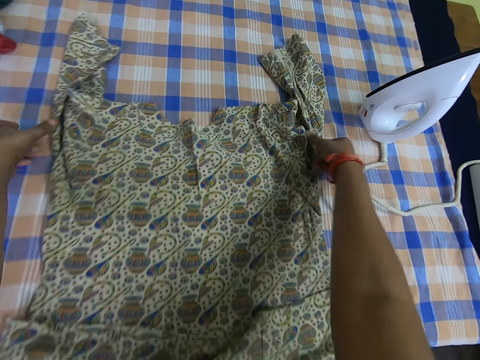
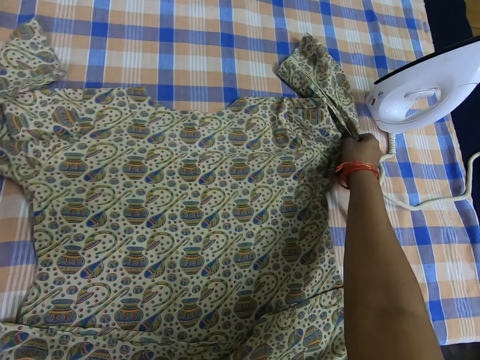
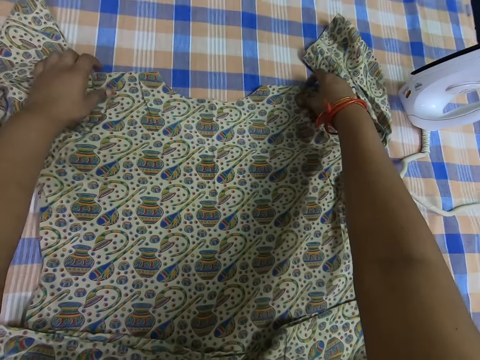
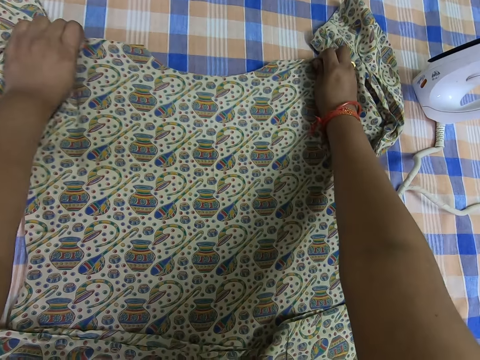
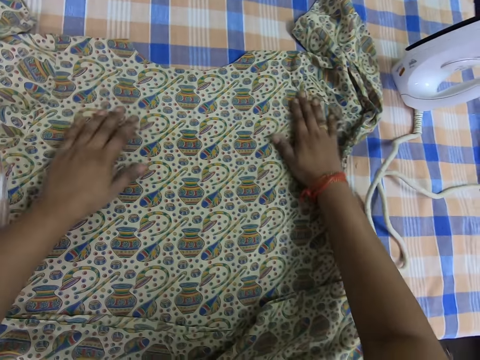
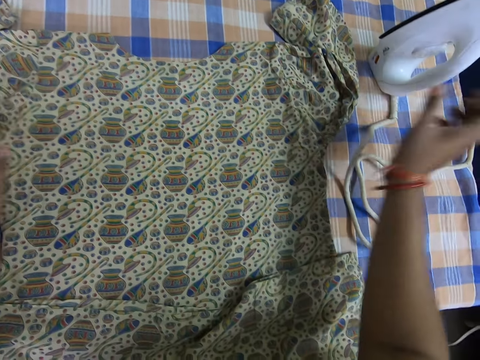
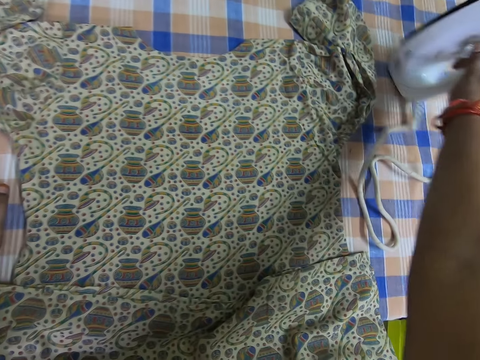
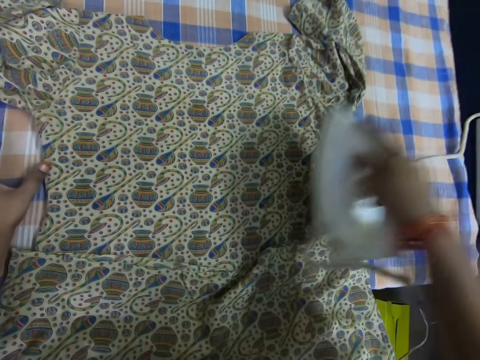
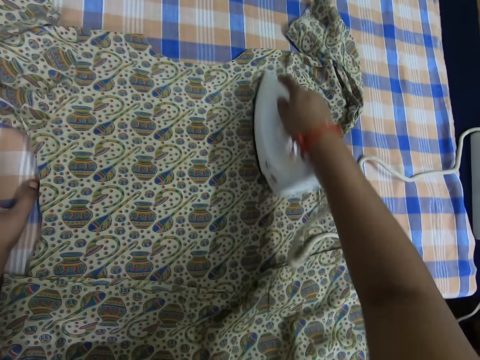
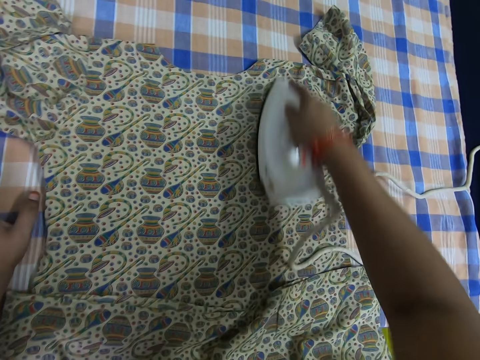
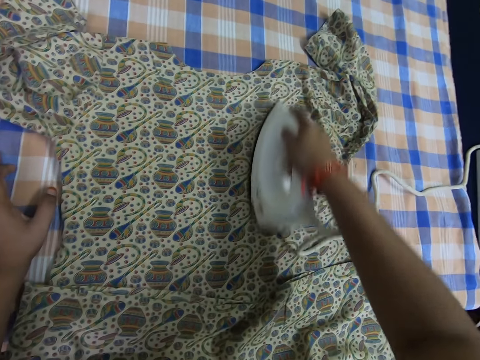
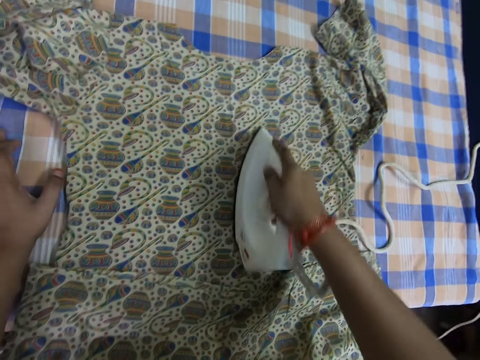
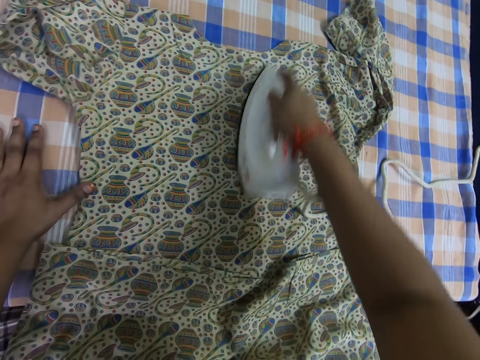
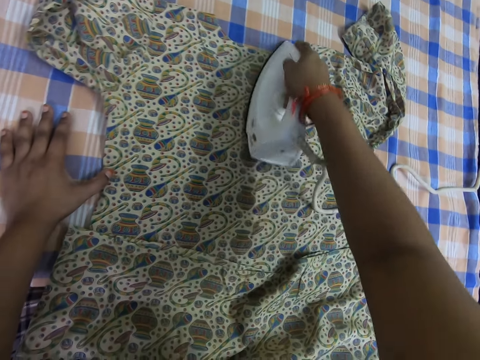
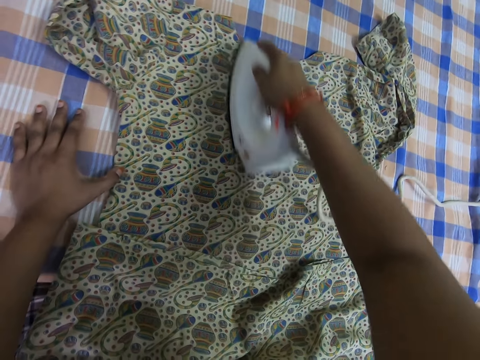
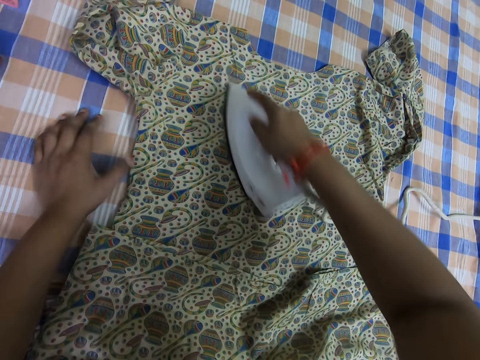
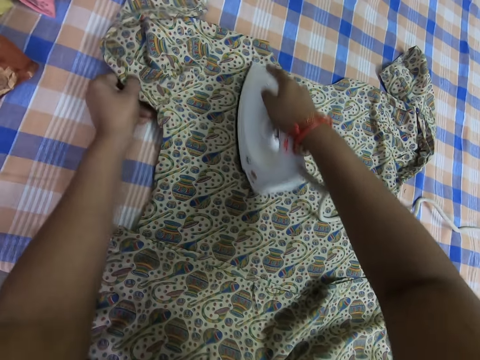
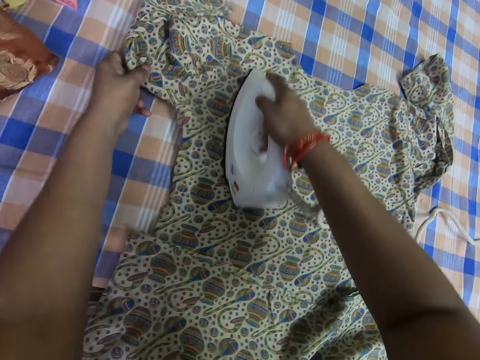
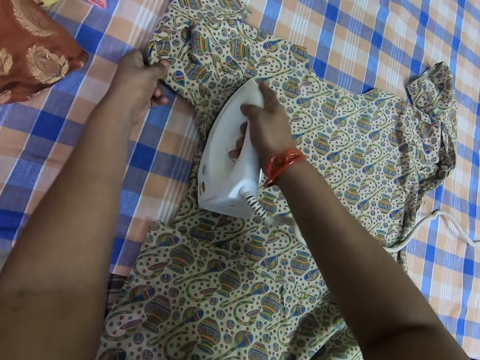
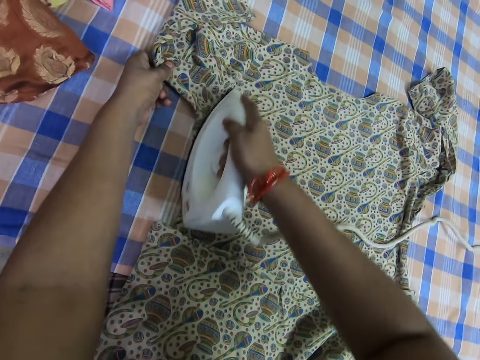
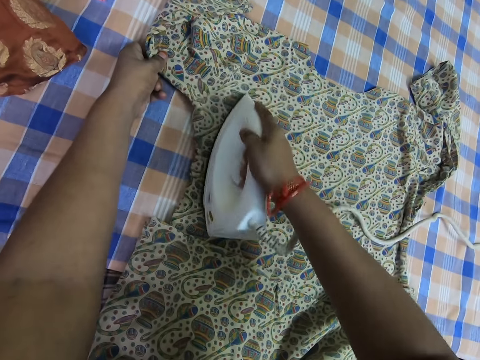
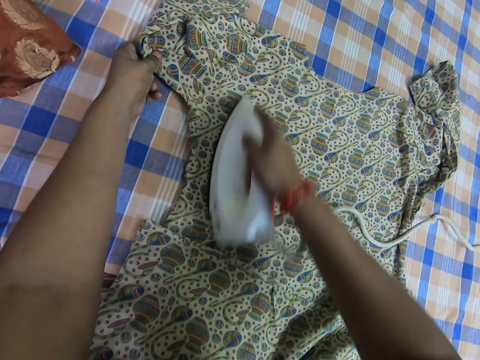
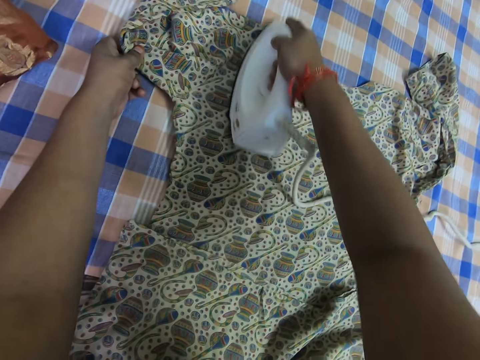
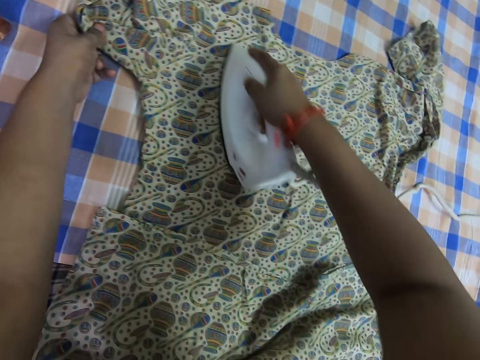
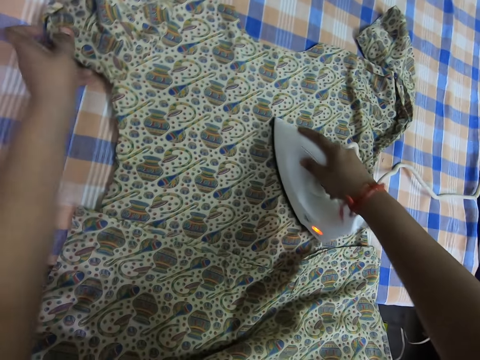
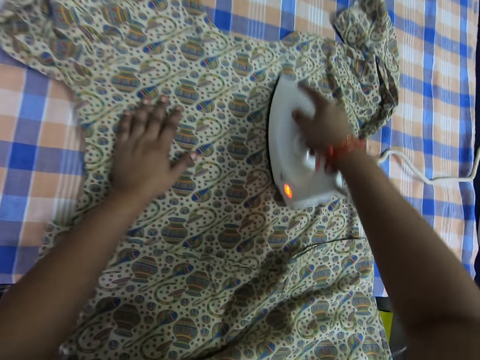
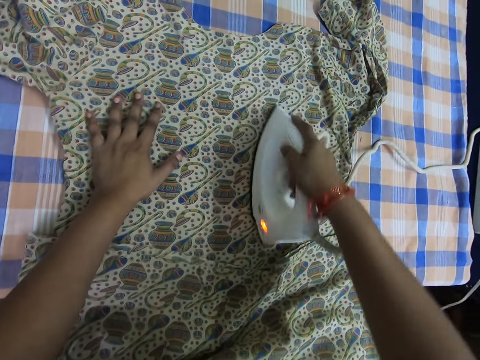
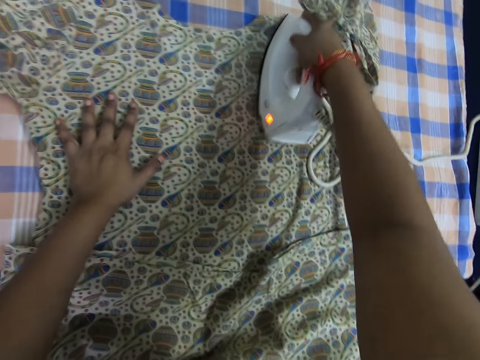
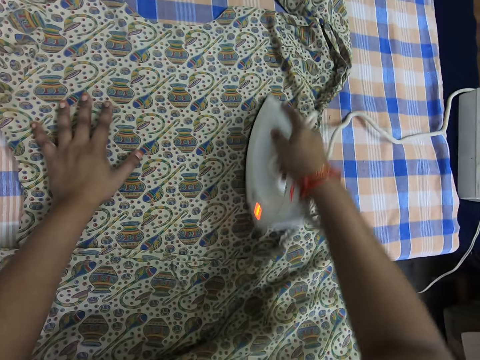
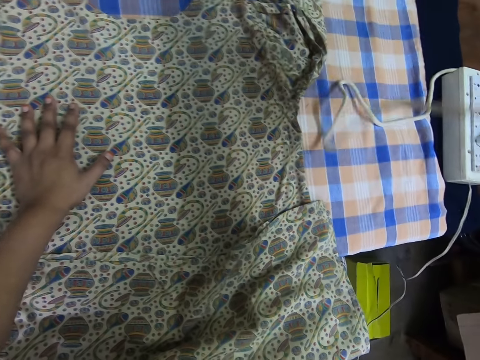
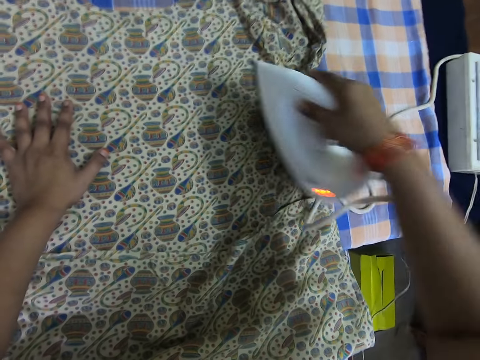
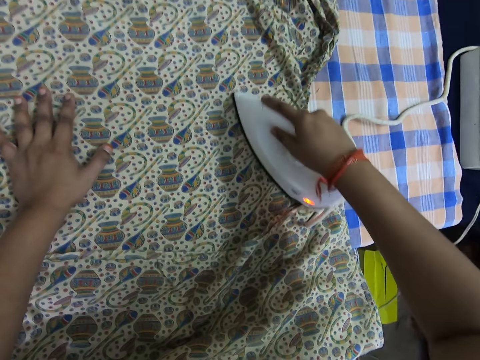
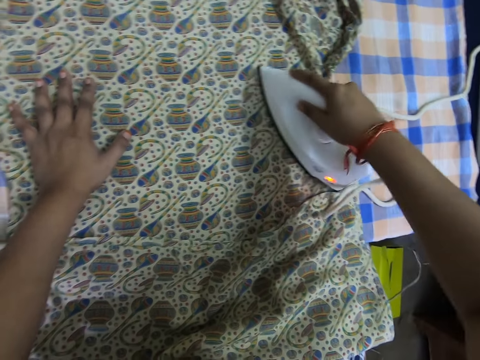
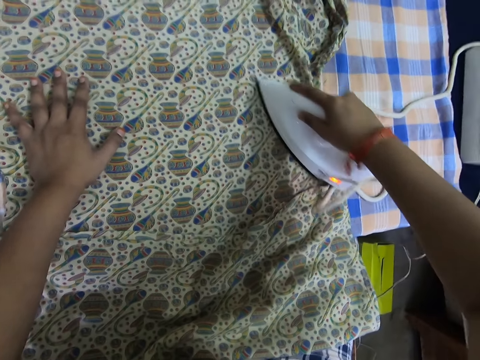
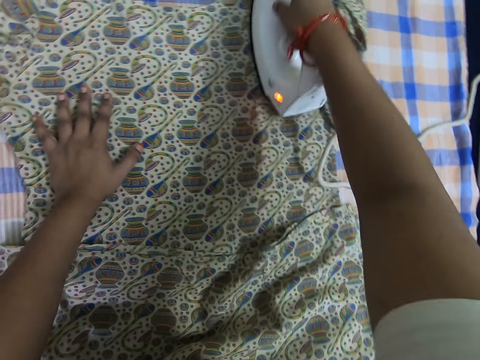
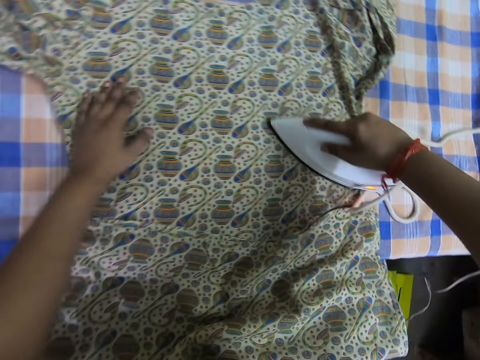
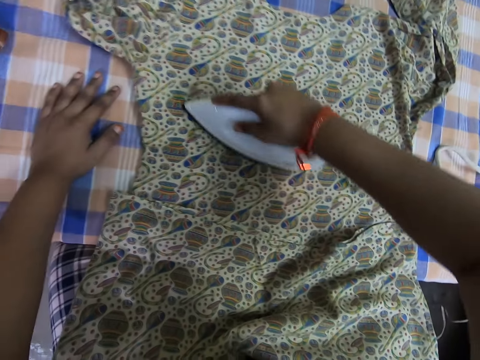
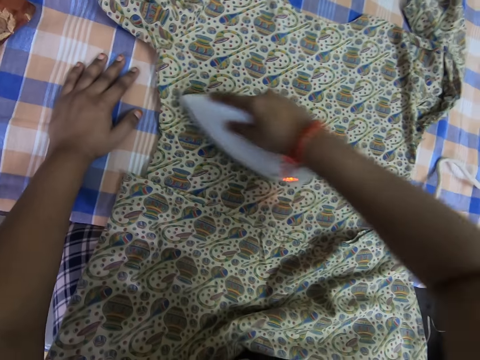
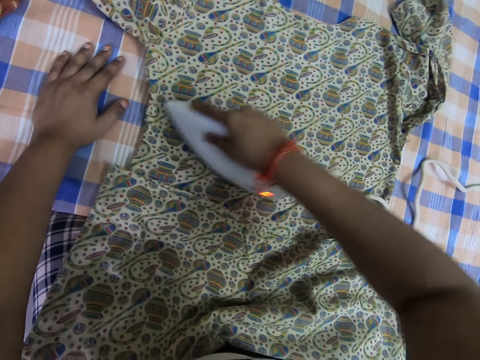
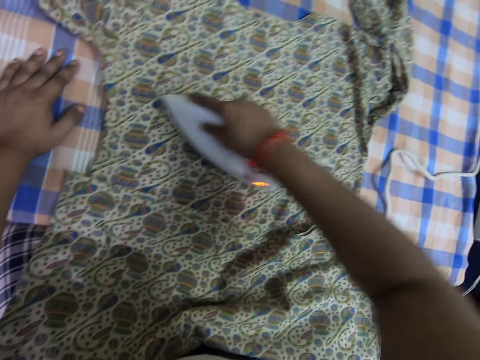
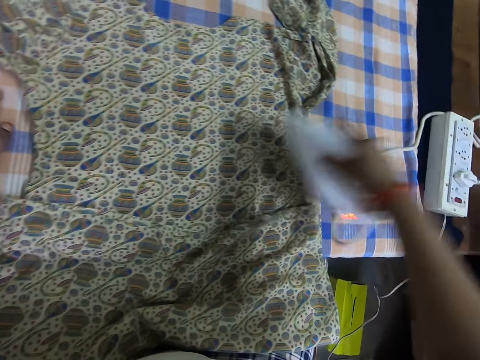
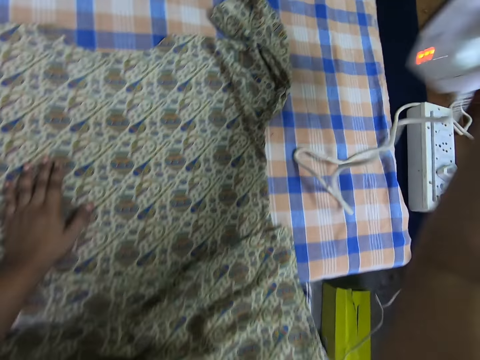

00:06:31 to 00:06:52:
The camera wearer picks up the pressing iron or iron box from the table. They iron the cloth on the table with the pressing iron. They adjust the iron box. They iron the cloth.

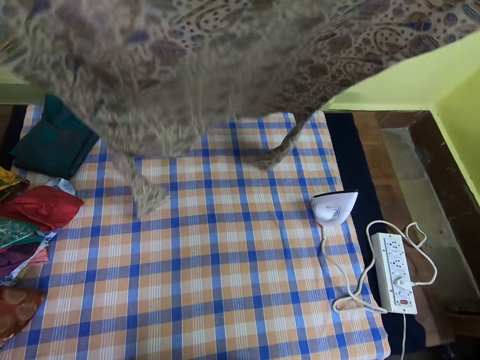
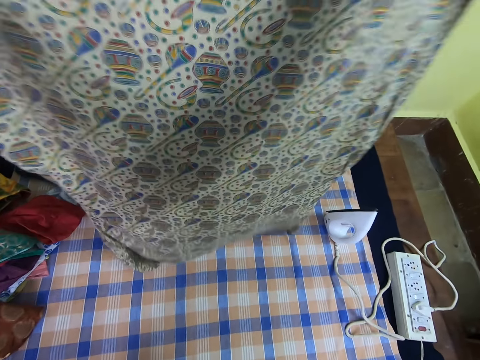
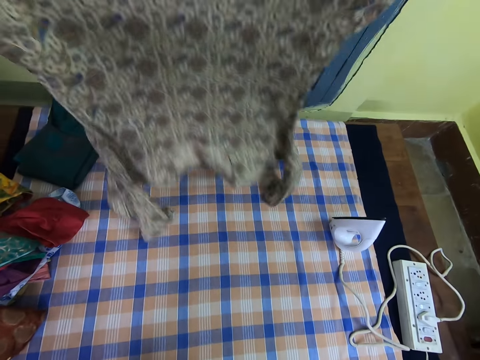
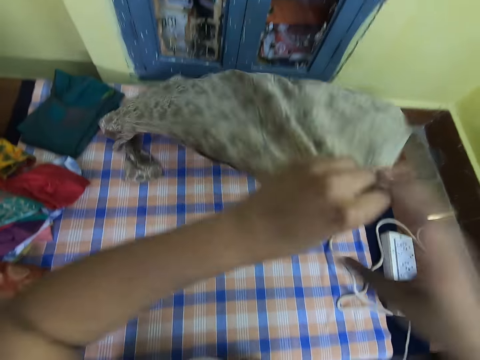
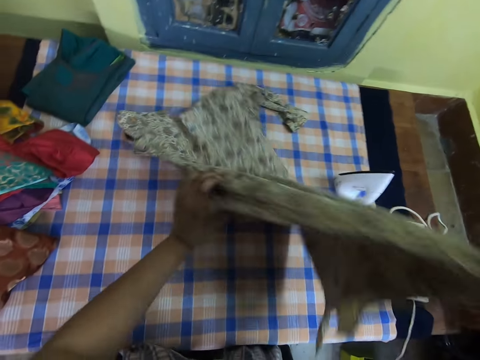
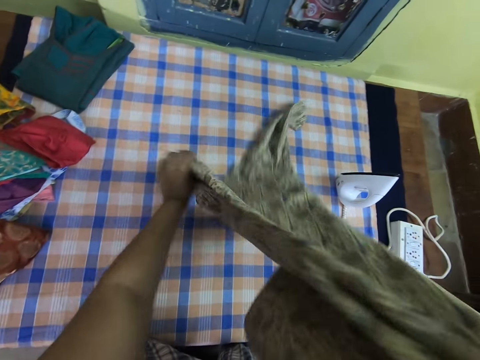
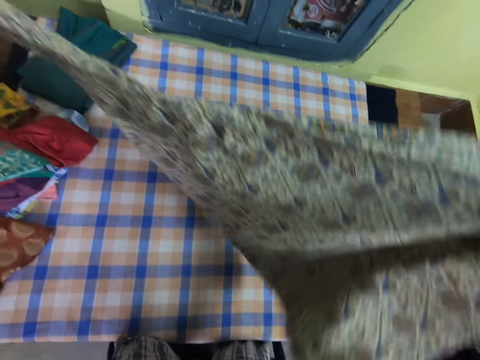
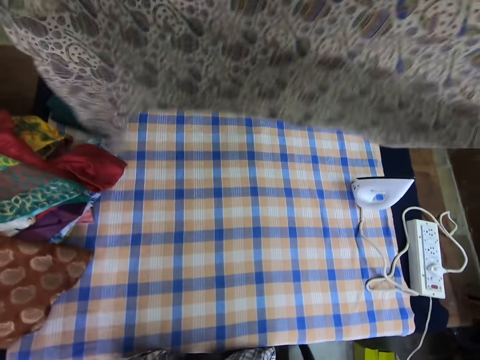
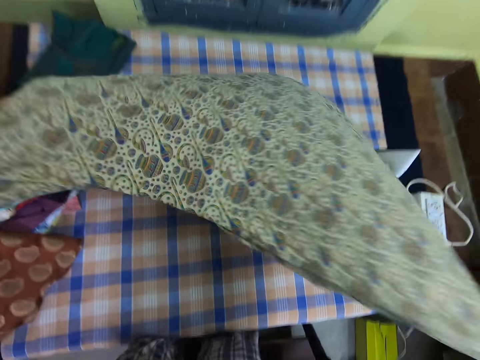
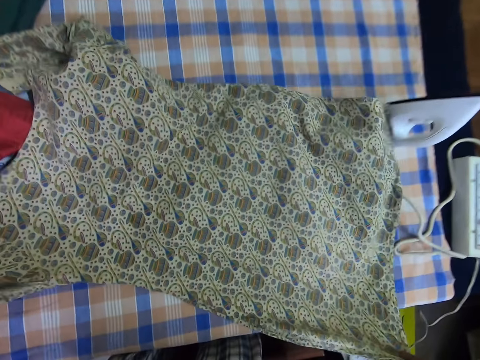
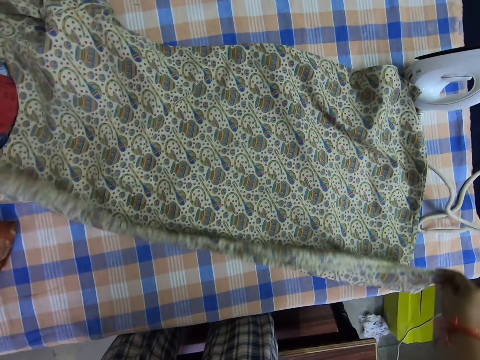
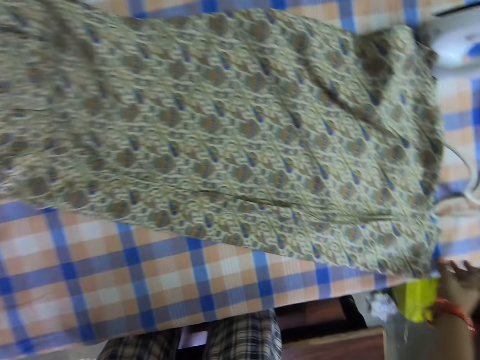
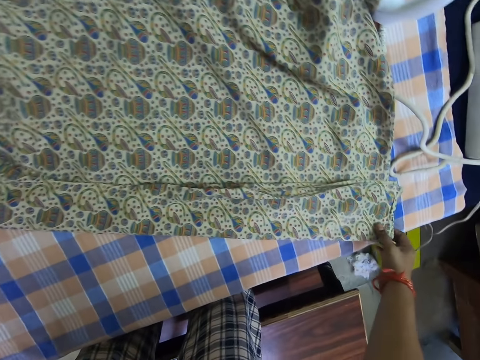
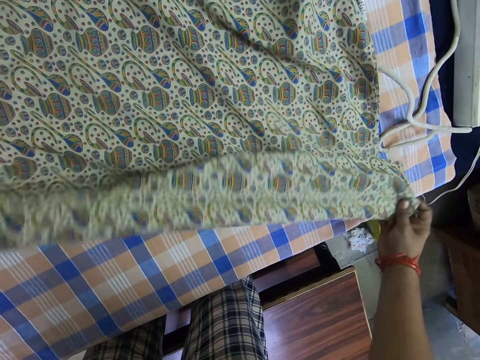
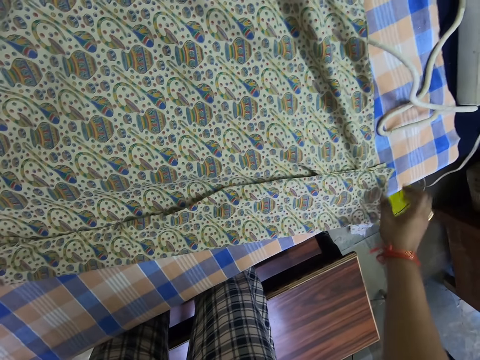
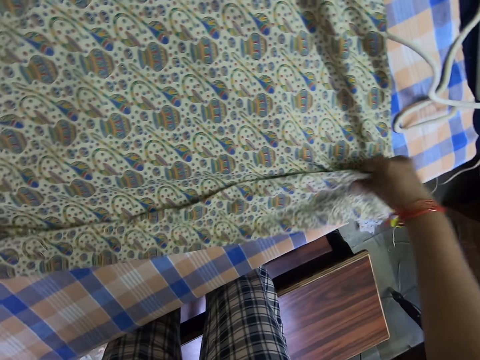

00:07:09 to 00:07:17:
The camera wearer adjusts the cloth. They put down the cloth. They fold the cloth.
